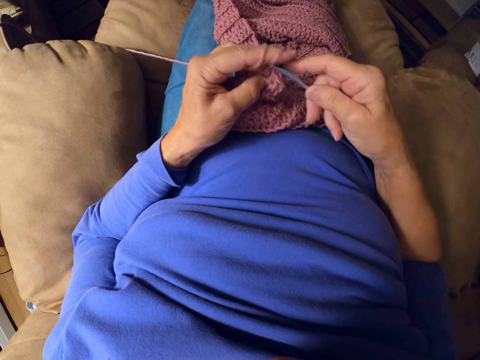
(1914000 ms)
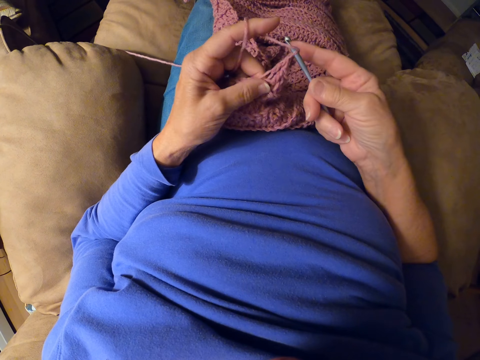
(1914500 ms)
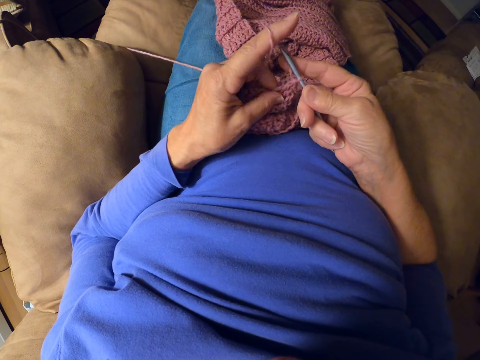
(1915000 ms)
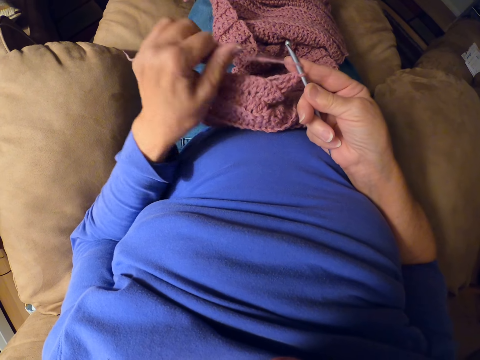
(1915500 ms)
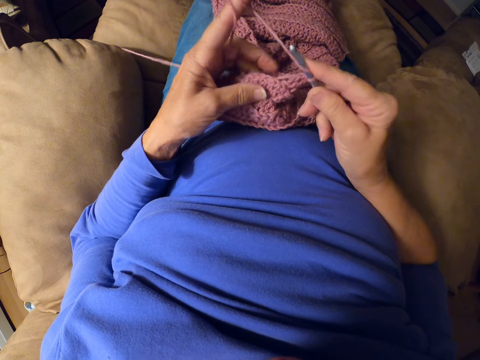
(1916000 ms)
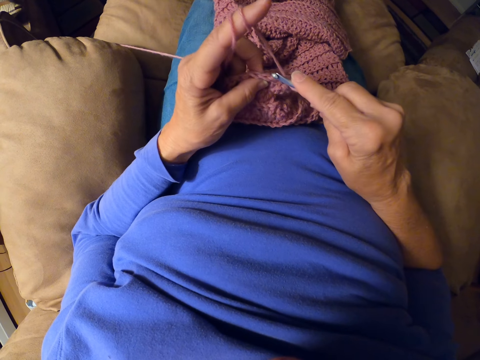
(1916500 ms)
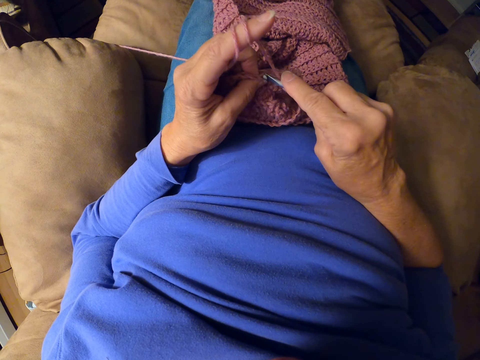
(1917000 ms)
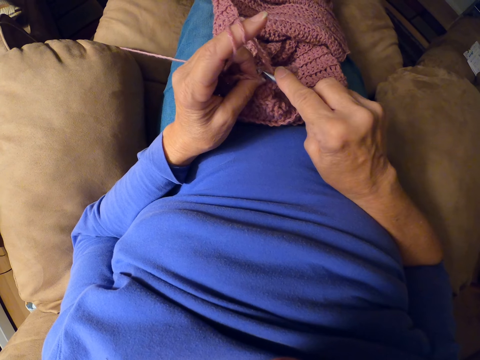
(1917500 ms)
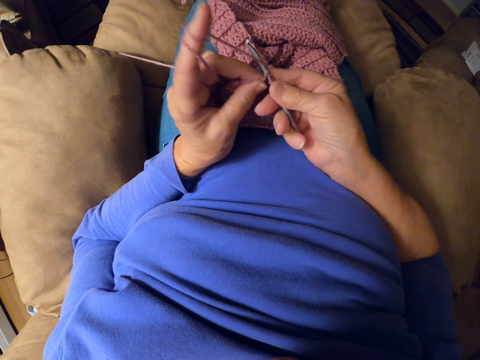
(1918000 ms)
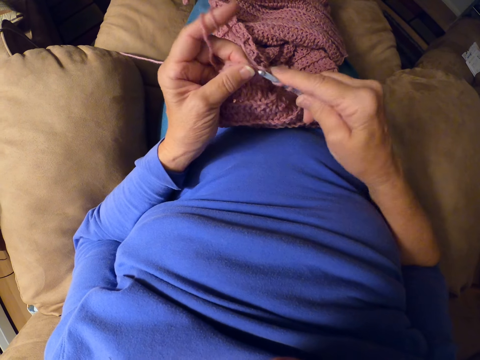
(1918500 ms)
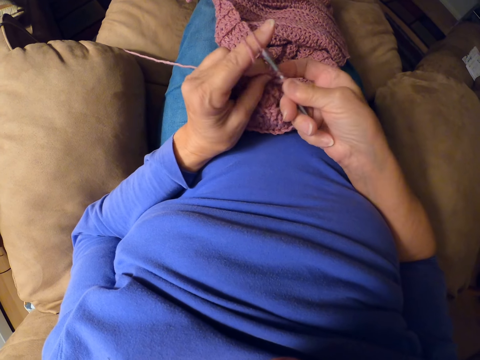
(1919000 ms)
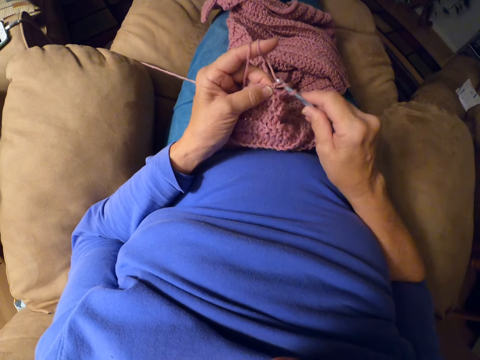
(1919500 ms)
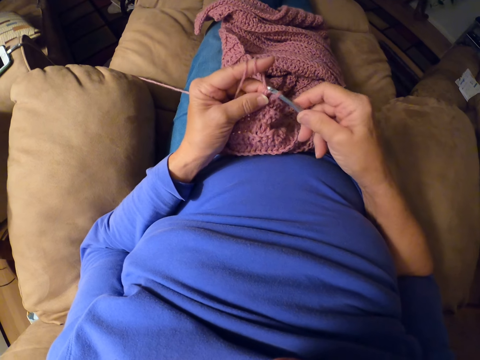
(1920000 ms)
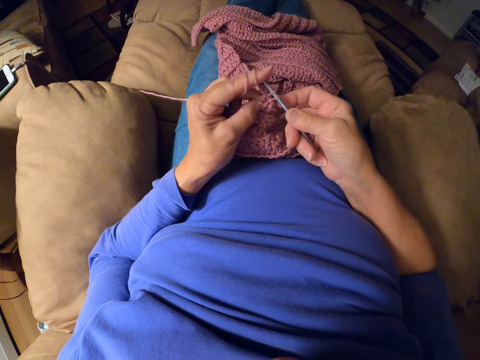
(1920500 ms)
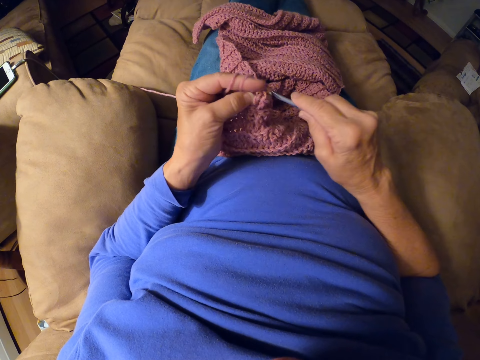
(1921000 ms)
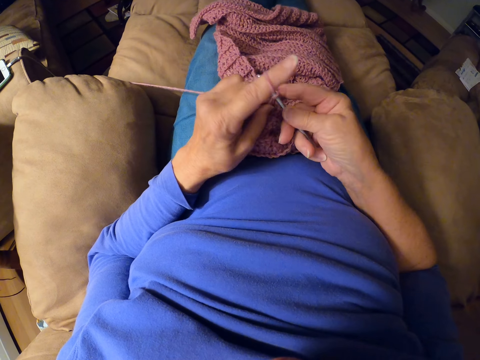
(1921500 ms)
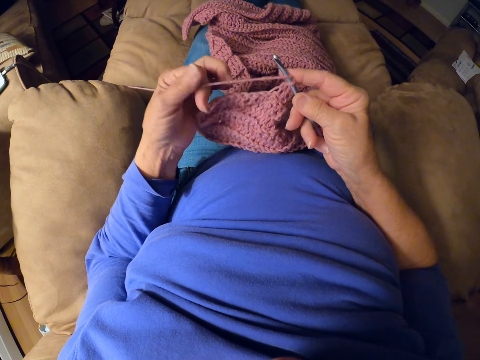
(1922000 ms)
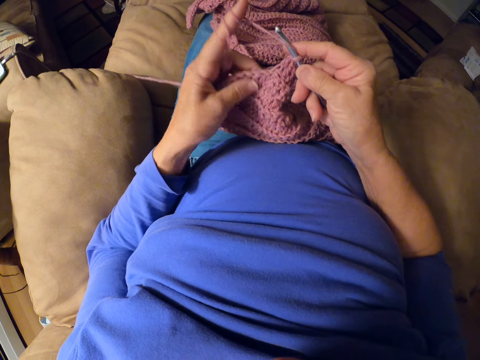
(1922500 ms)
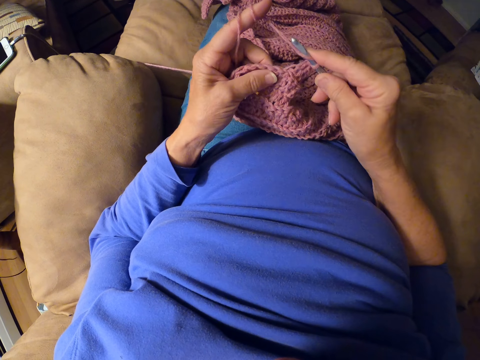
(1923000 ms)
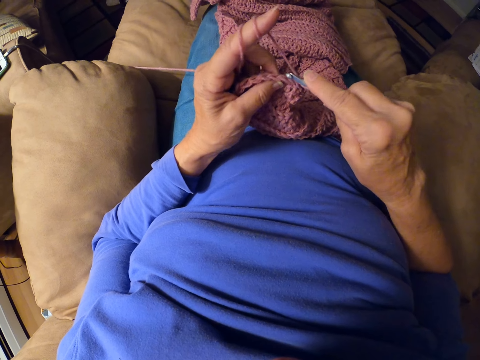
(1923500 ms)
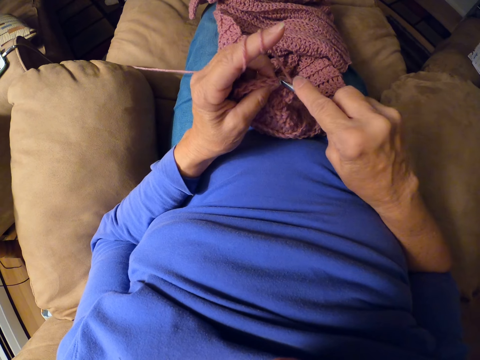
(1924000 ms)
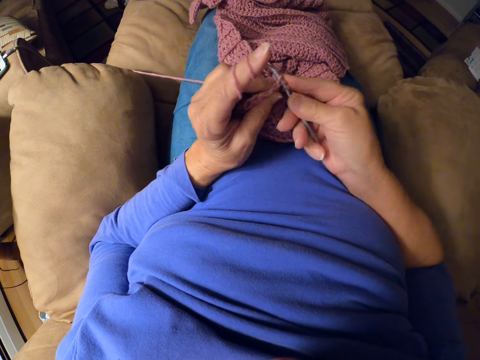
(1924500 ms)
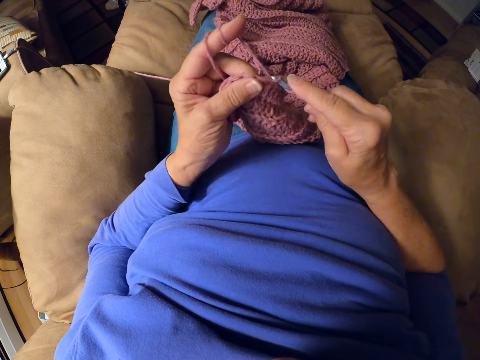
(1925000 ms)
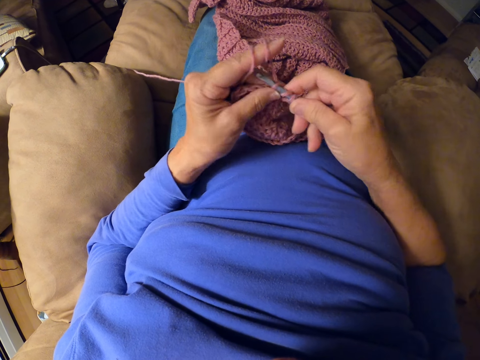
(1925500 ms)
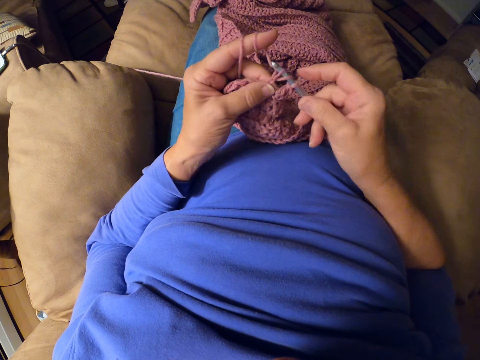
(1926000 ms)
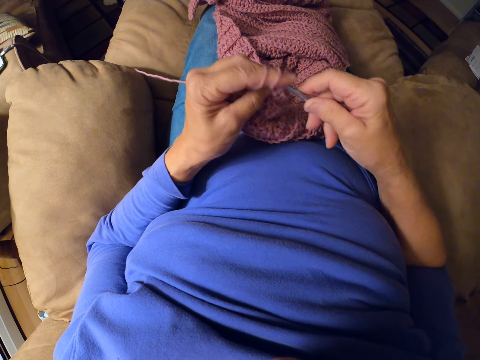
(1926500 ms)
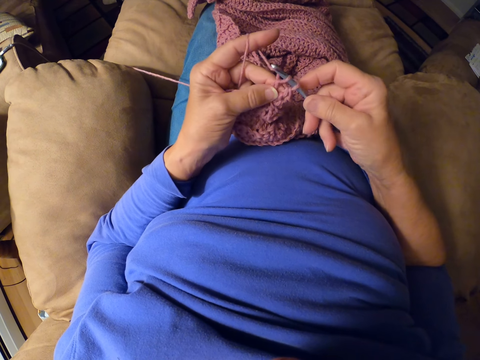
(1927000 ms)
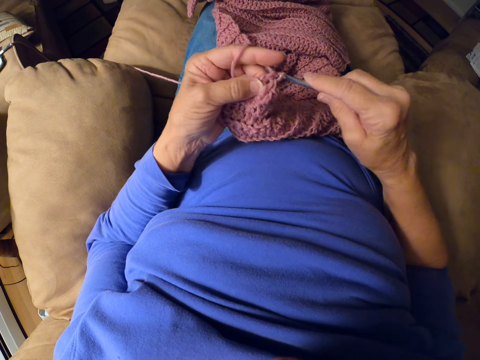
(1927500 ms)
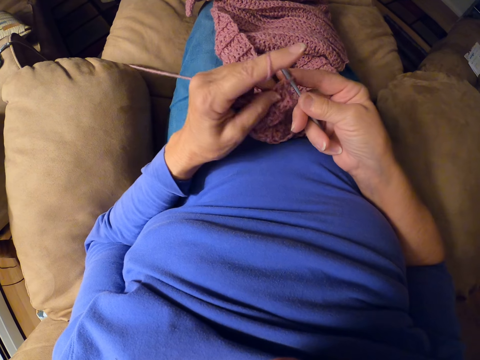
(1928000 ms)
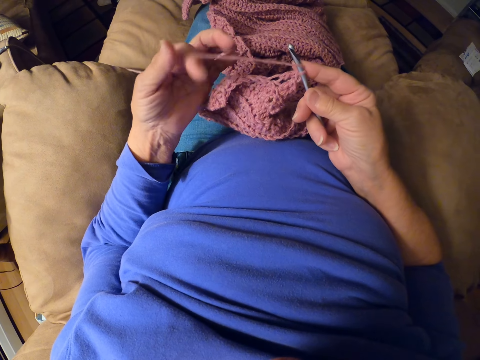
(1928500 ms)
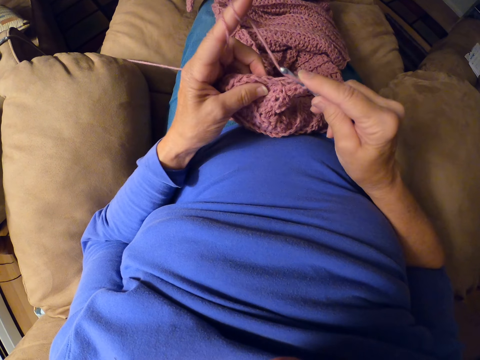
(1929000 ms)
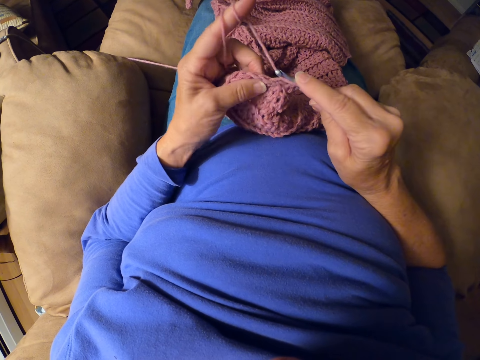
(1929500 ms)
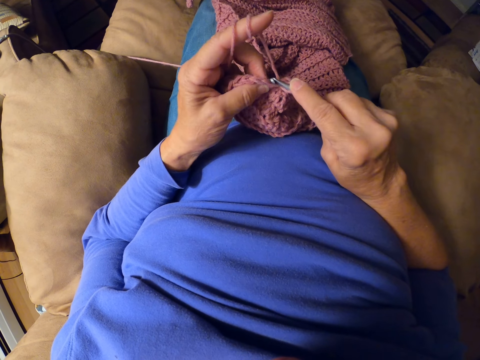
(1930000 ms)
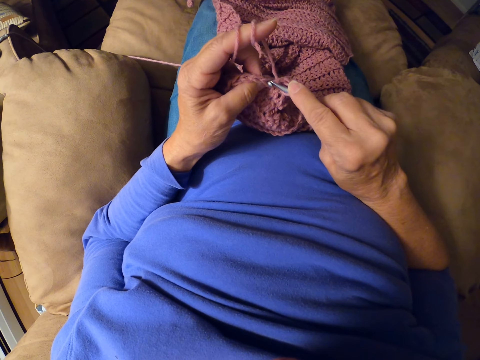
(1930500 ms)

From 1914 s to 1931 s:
The camera wearer rolls the yarn around her finger. She crochets with the crochet hook. She rolls the yarn around her finger. She crochets with the crochet hook. She rolls the yarn around her finger.

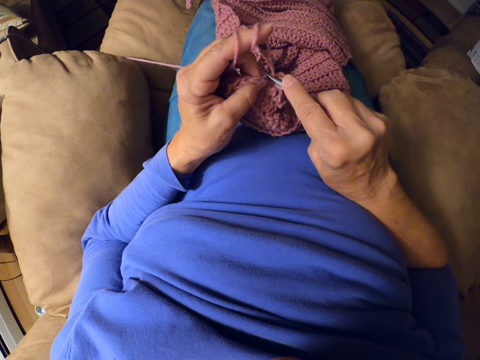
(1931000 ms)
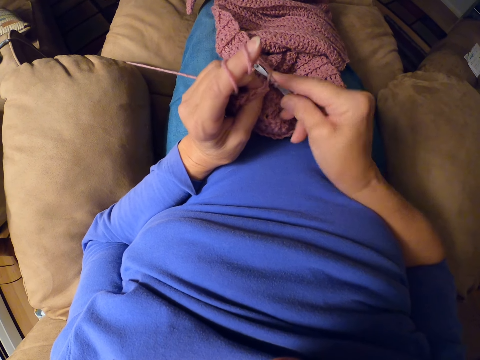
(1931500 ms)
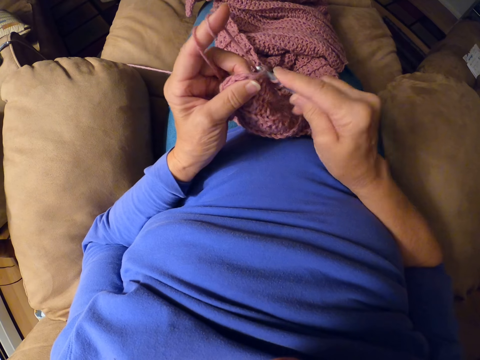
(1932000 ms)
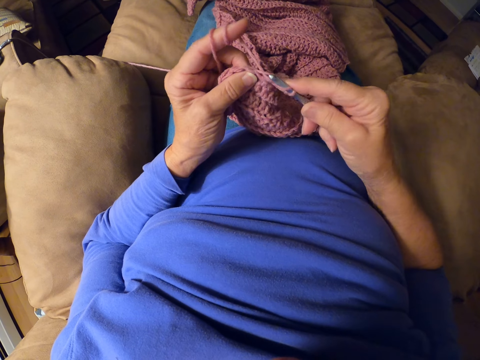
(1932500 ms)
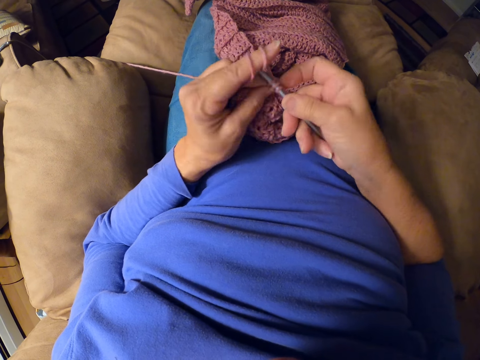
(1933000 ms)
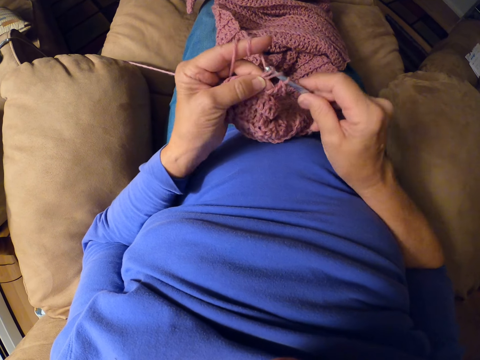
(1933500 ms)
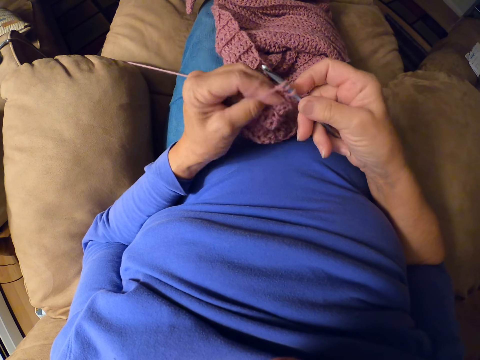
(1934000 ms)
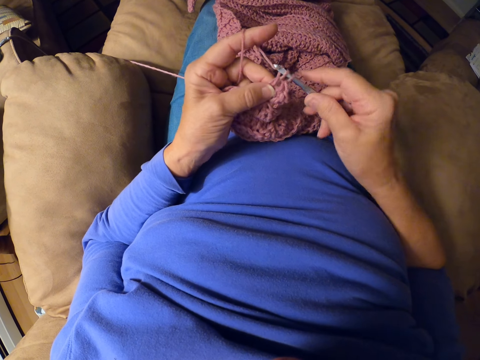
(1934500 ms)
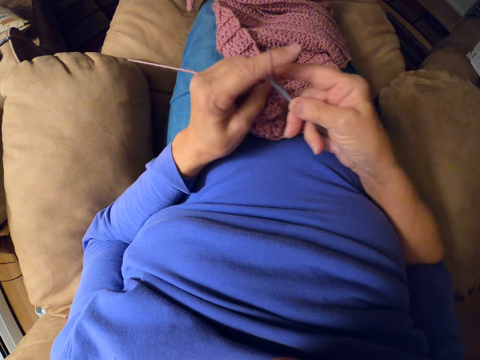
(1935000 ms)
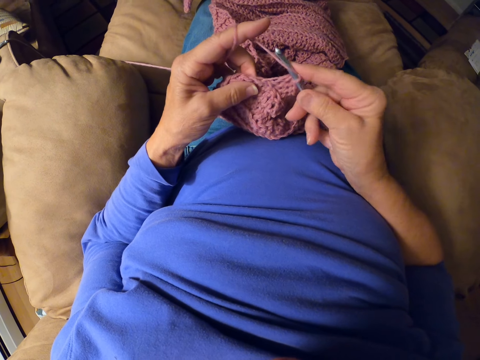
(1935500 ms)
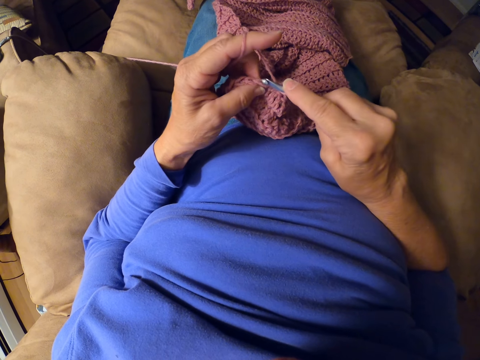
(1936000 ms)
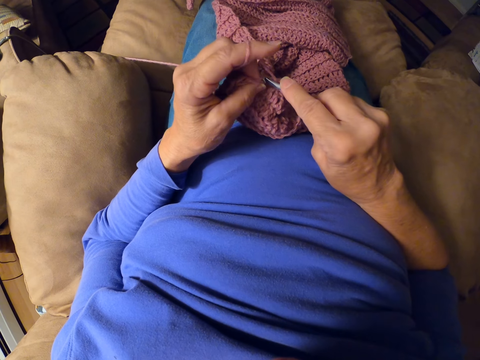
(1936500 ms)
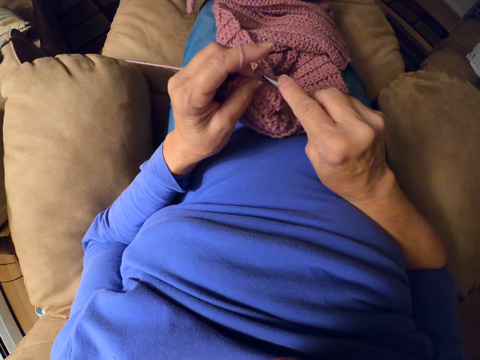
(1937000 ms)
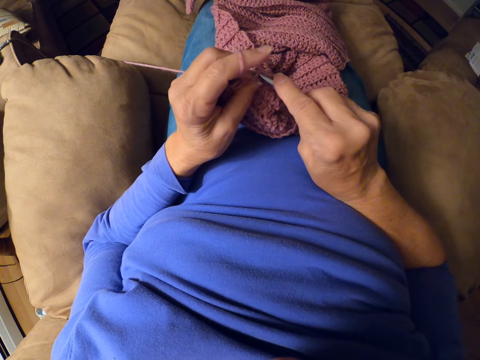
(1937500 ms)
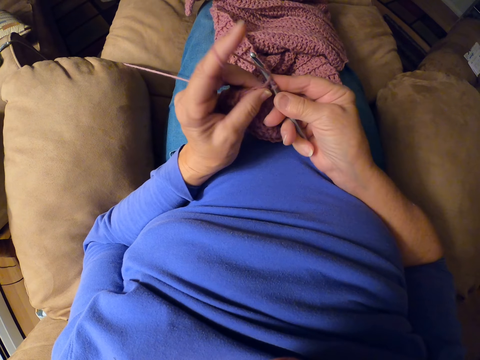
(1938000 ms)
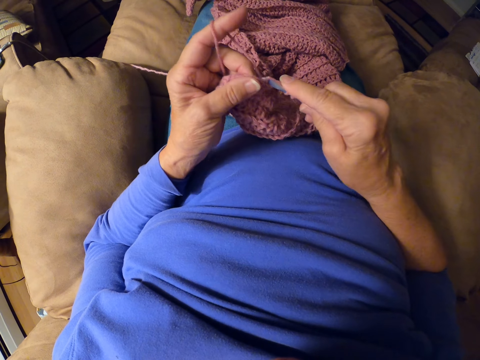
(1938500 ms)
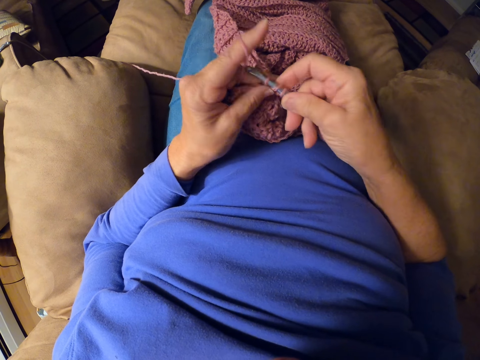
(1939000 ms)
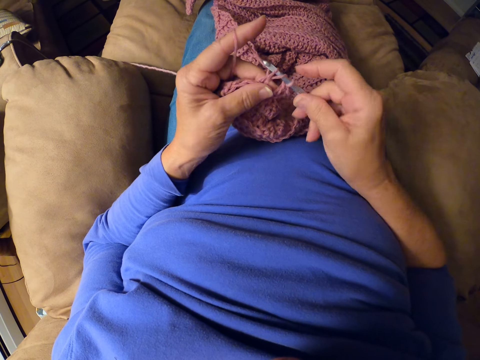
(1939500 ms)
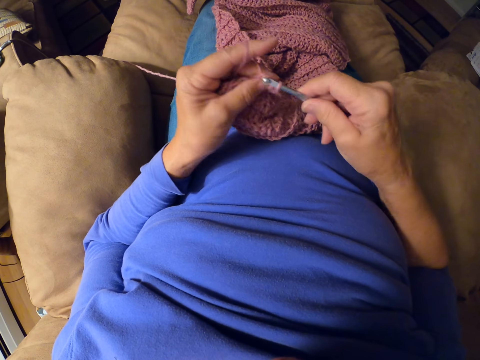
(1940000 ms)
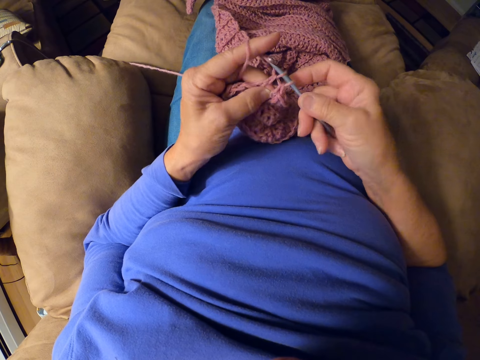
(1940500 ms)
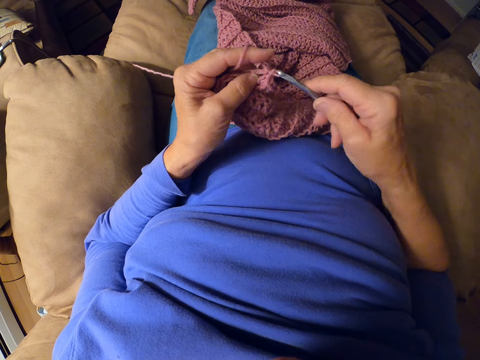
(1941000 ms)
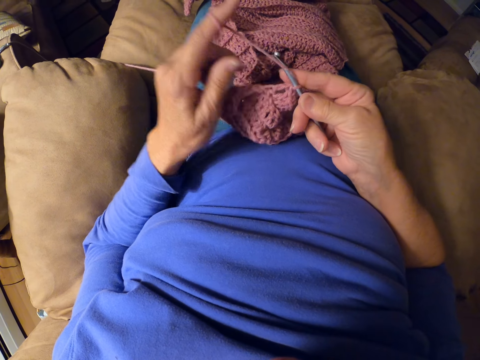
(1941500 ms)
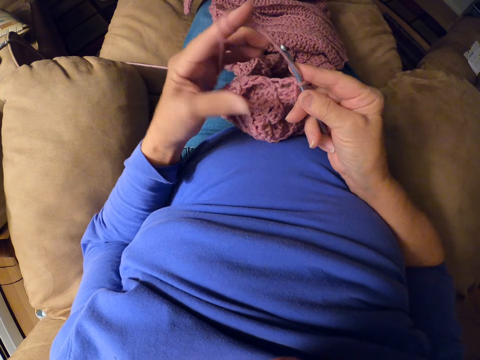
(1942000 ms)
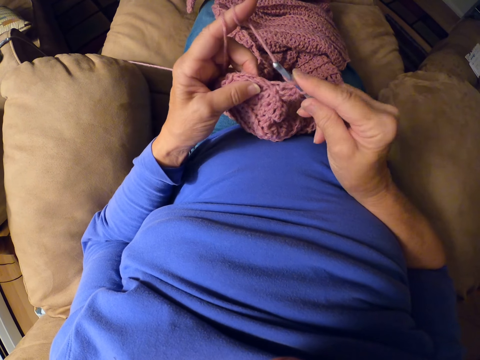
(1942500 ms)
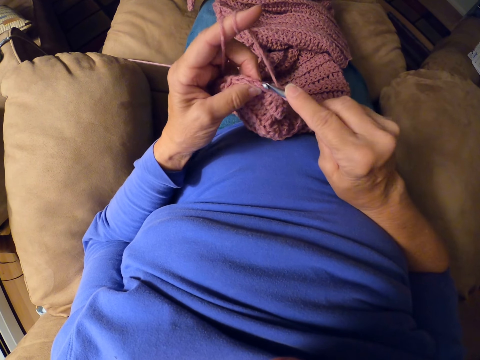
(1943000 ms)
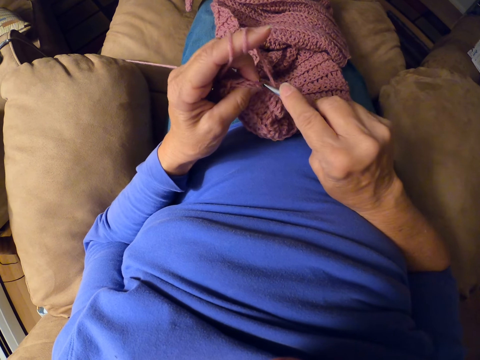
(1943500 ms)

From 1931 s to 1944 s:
The camera wearer crochets with the crochet hook. She rolls the yarn around her finger.
